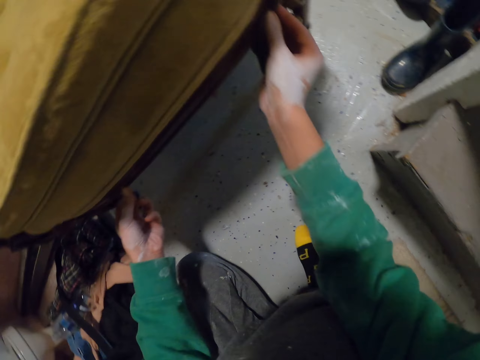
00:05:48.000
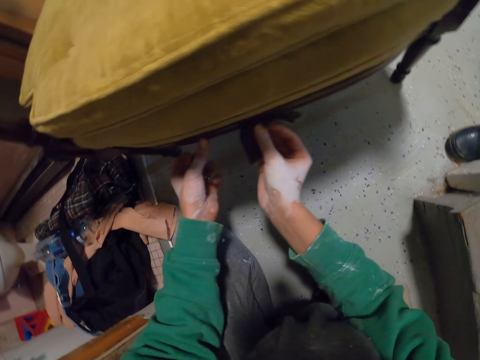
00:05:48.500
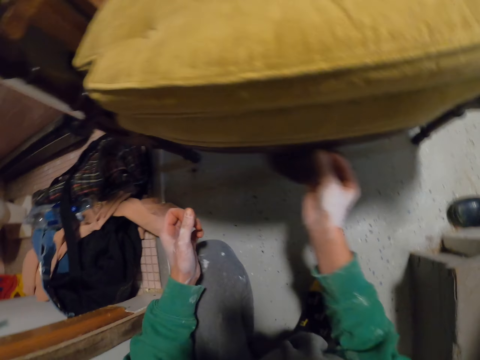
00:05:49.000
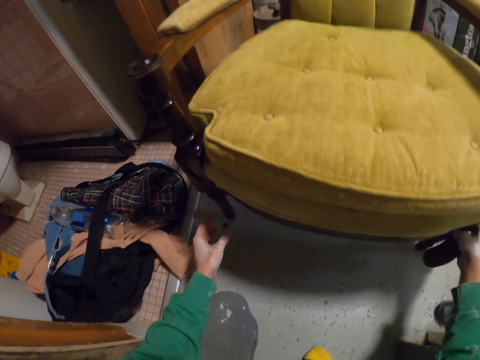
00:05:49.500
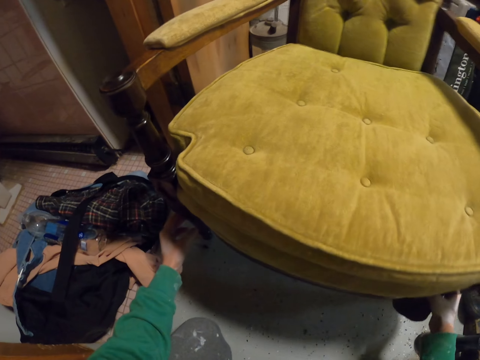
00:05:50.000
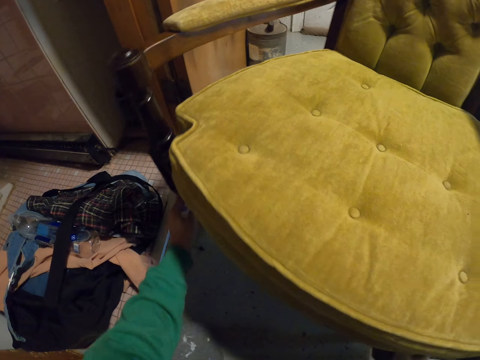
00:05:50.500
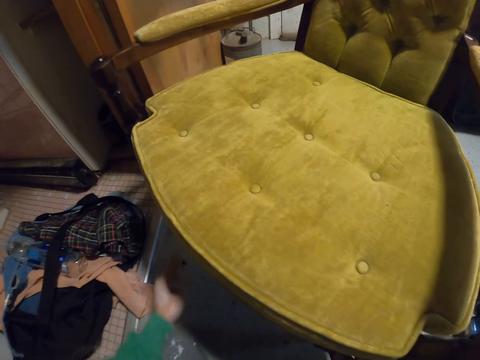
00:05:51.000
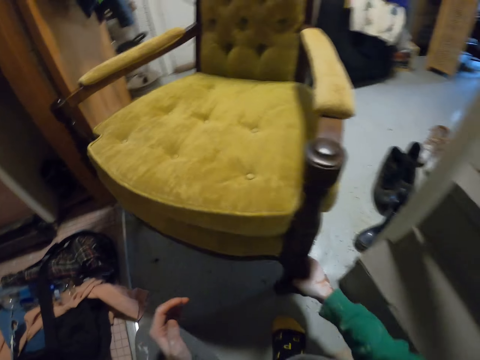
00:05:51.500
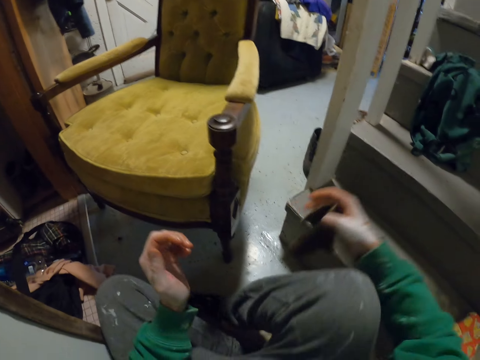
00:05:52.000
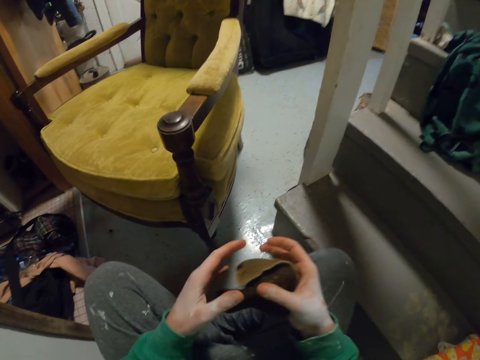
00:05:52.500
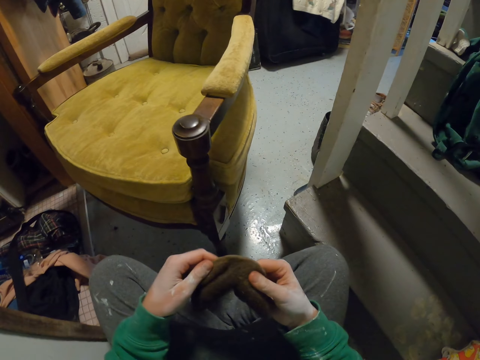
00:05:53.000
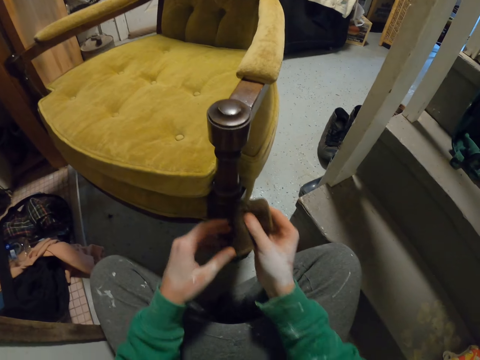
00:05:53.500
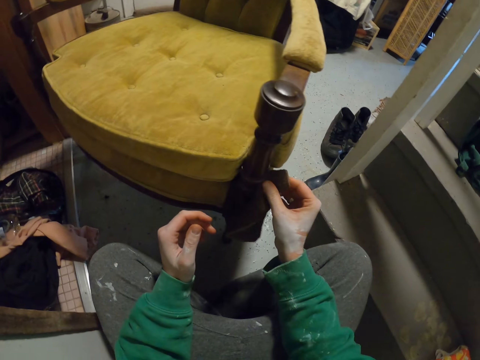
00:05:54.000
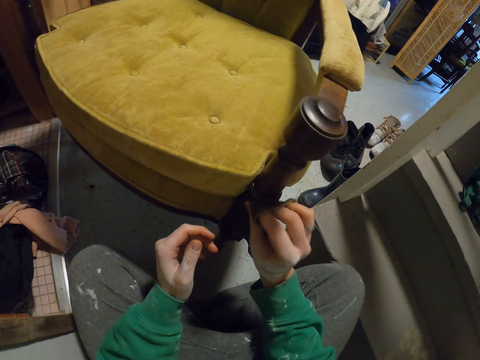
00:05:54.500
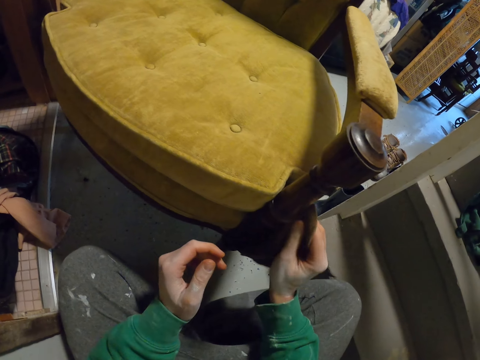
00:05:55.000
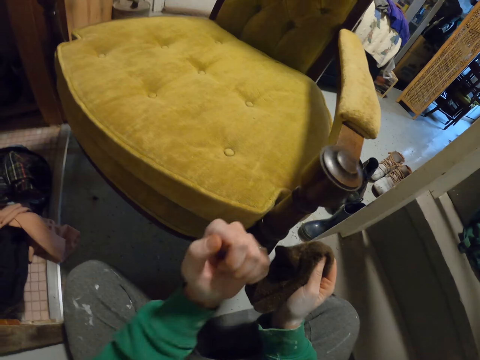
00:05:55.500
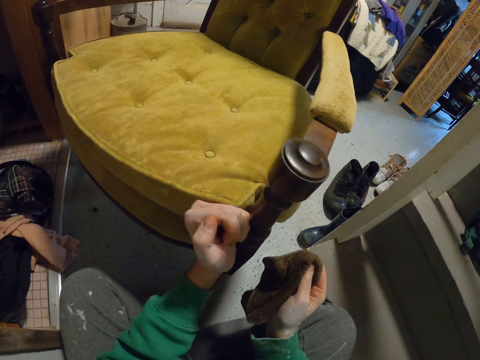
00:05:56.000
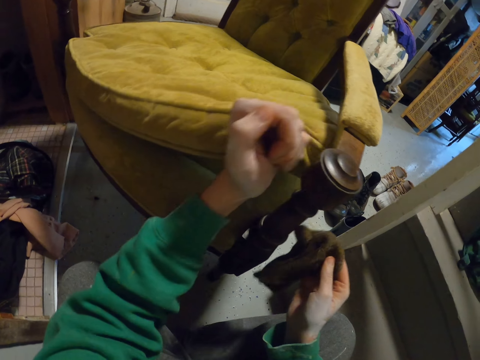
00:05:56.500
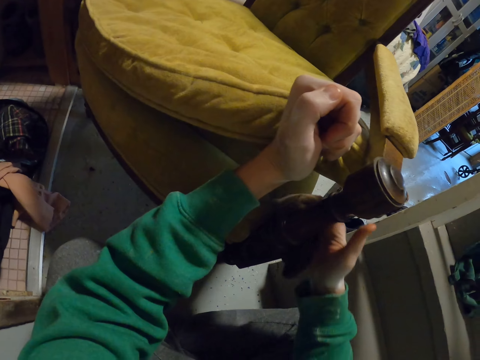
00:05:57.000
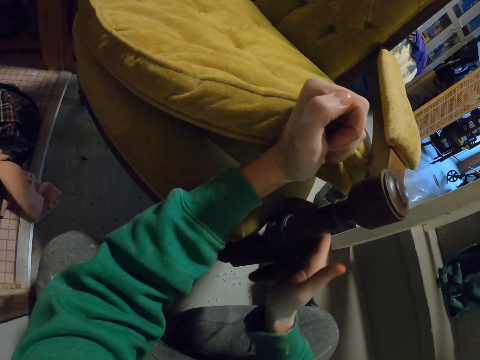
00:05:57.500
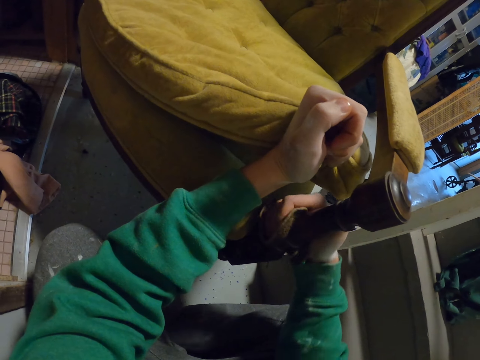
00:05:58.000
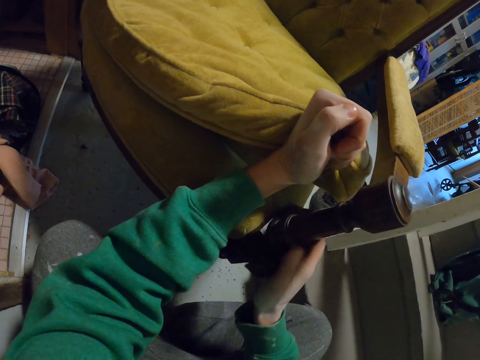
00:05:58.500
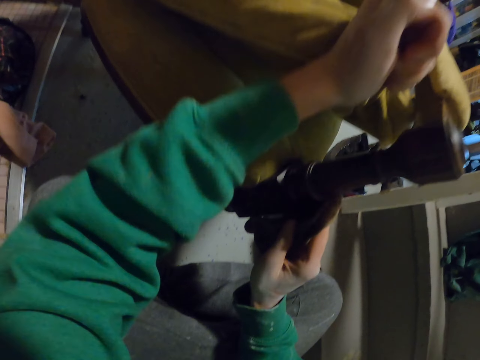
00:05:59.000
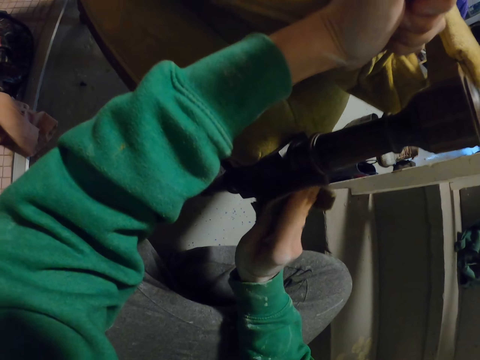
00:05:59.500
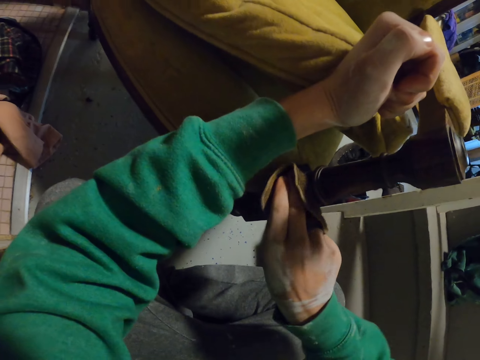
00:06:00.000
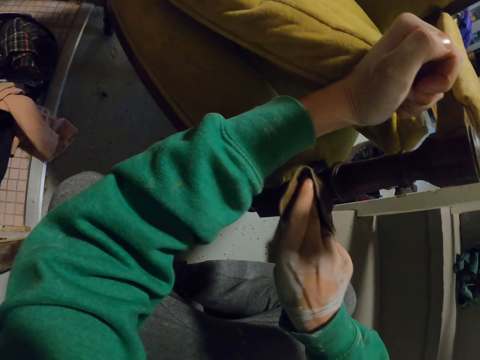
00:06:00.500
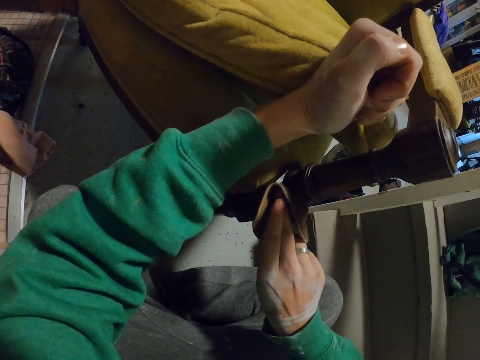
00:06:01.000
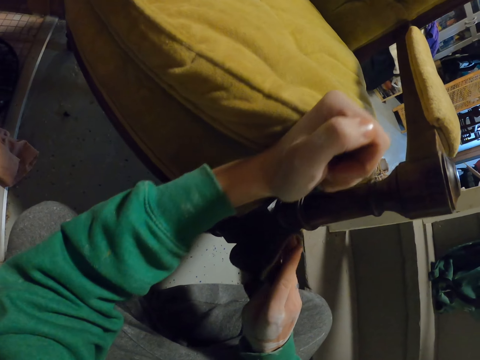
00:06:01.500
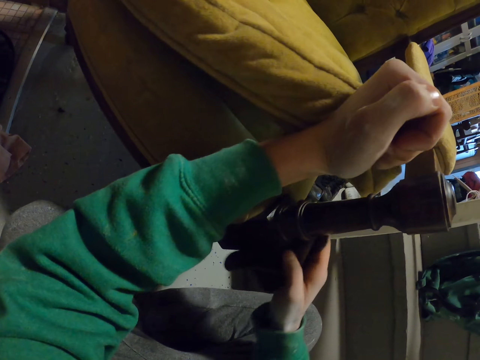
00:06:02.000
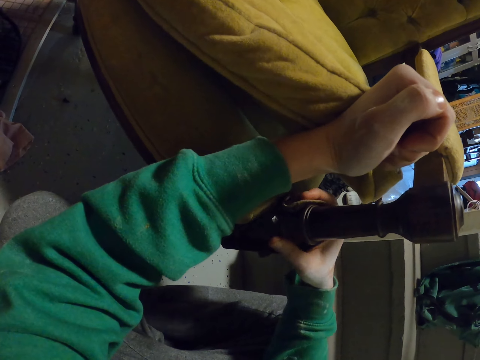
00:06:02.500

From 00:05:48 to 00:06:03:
The camera wearer pulls a chair. They wipe the chair with the piece of cloth. They lift up a chair cushion. They wipe the chair with the piece of cloth again.

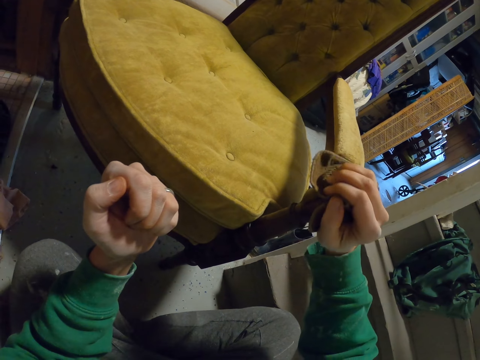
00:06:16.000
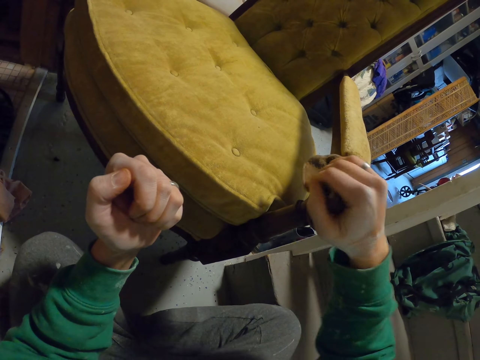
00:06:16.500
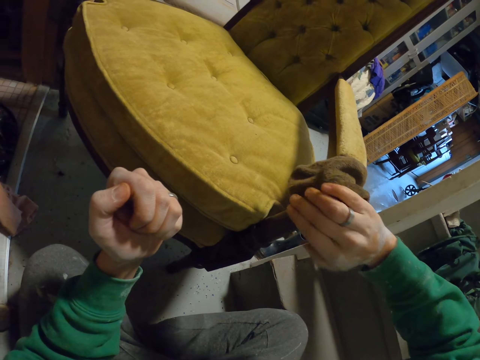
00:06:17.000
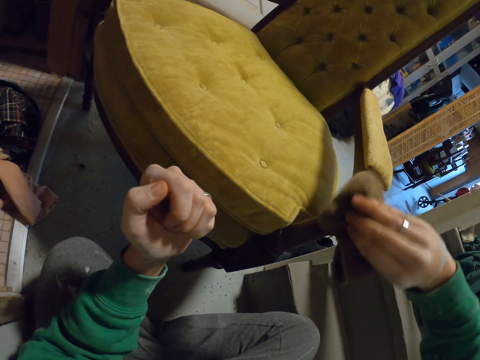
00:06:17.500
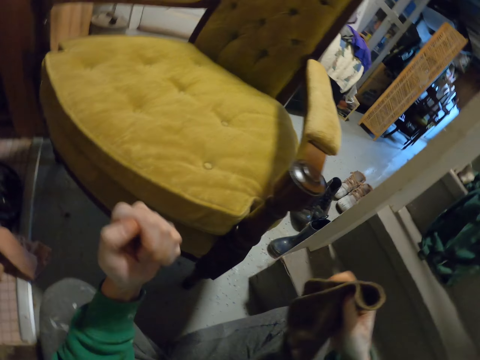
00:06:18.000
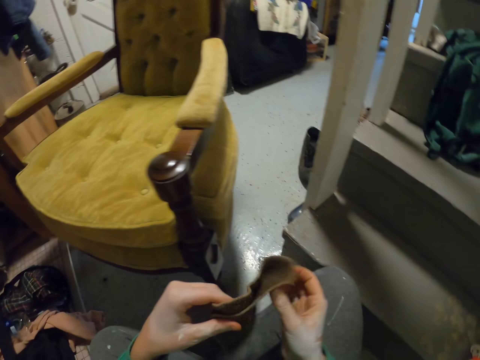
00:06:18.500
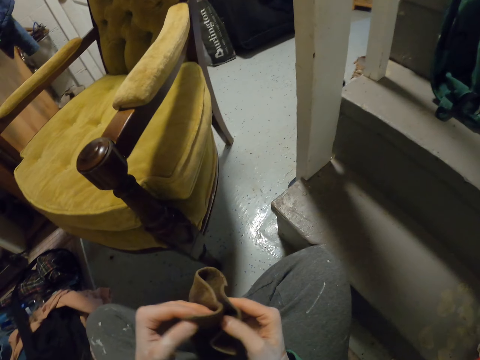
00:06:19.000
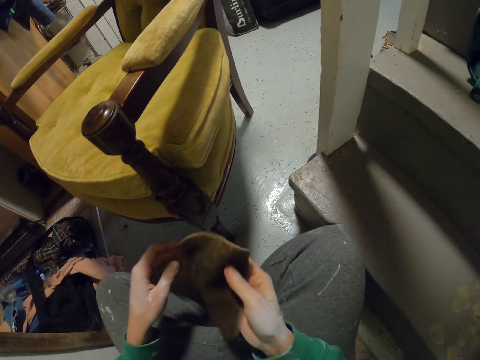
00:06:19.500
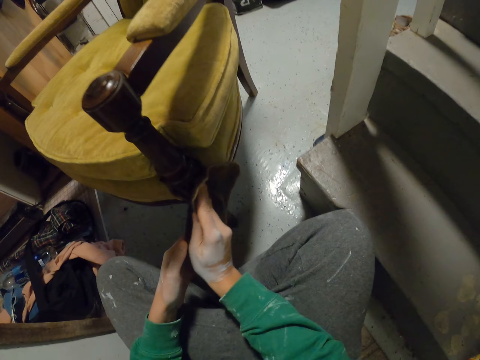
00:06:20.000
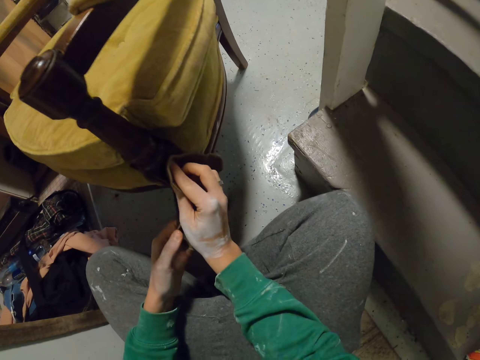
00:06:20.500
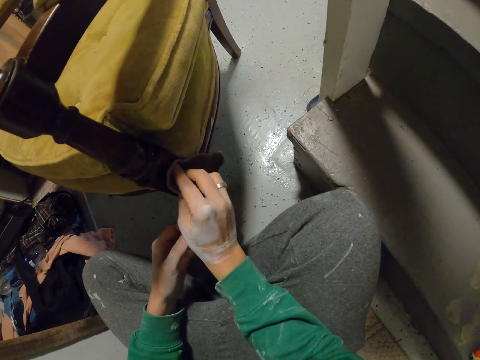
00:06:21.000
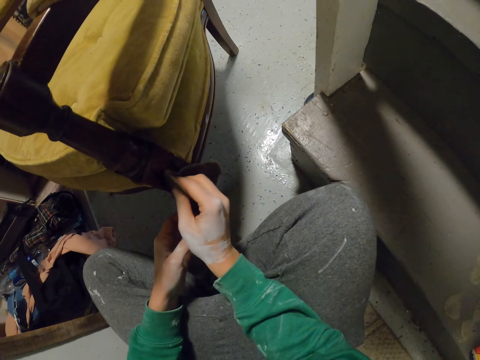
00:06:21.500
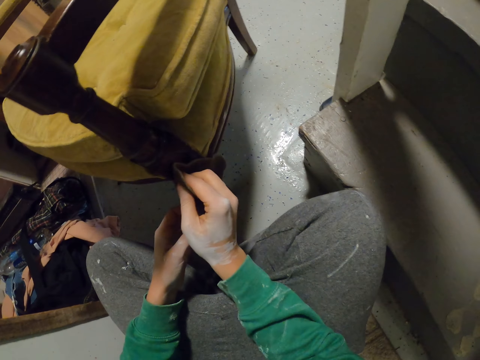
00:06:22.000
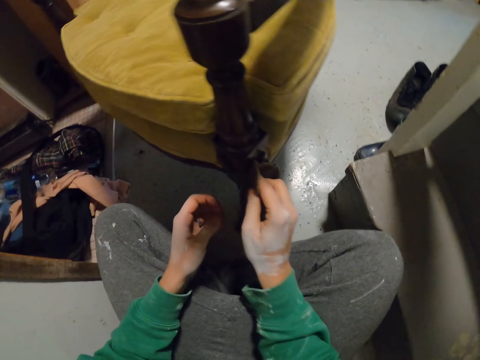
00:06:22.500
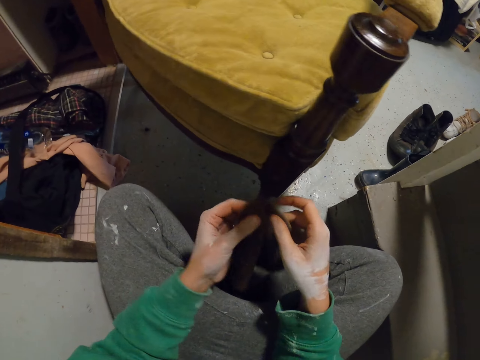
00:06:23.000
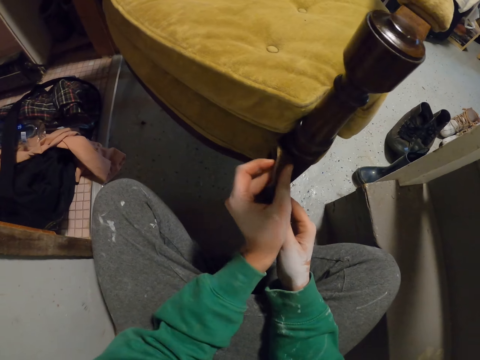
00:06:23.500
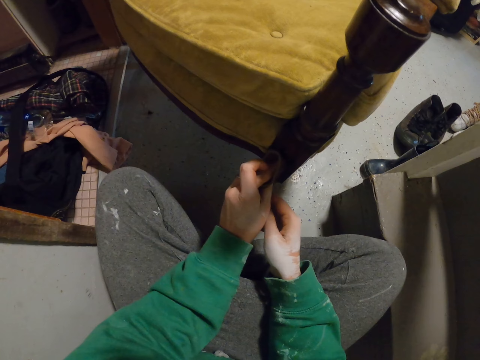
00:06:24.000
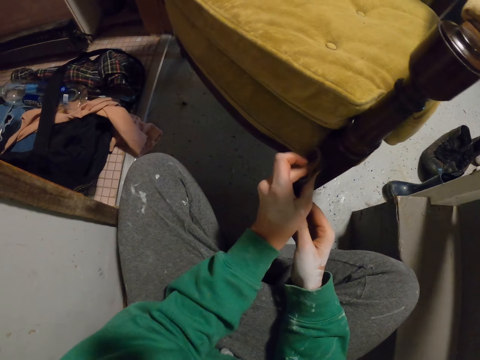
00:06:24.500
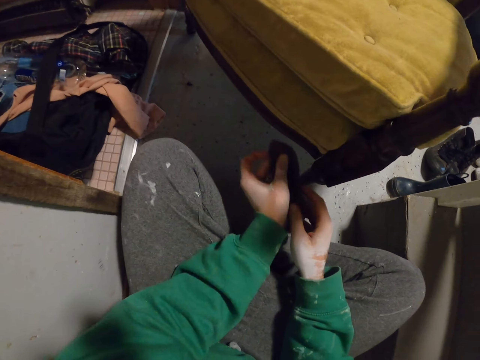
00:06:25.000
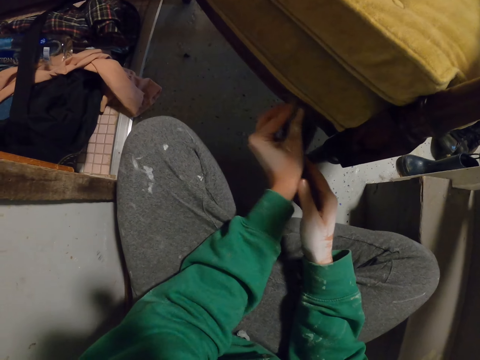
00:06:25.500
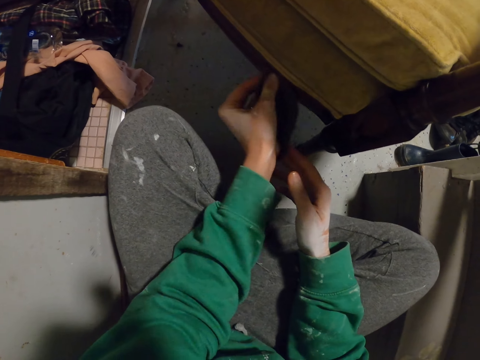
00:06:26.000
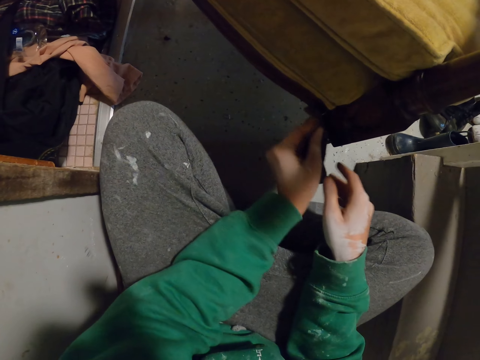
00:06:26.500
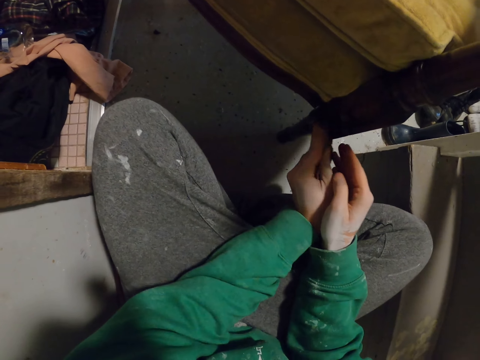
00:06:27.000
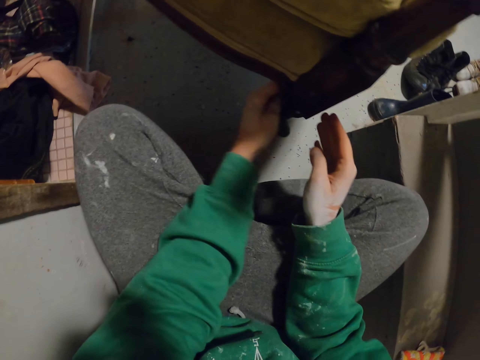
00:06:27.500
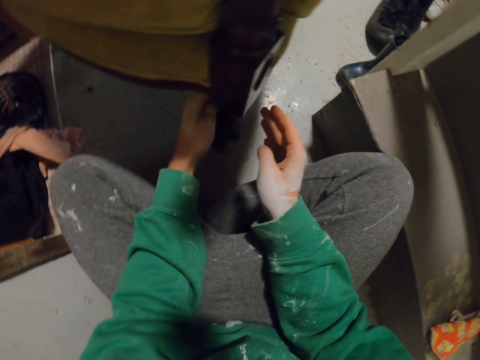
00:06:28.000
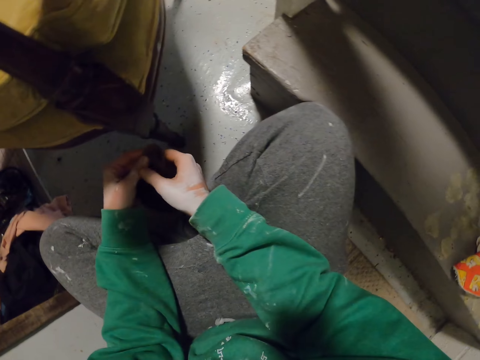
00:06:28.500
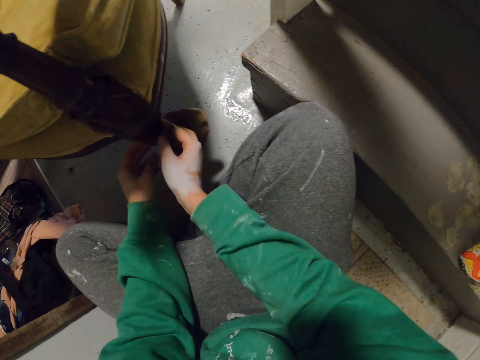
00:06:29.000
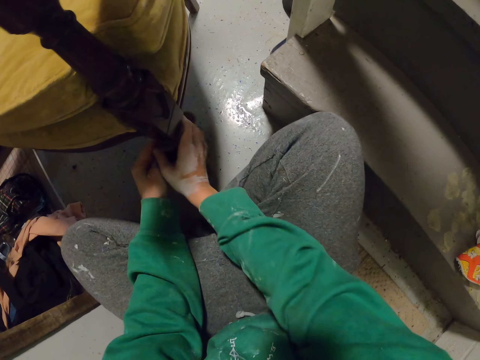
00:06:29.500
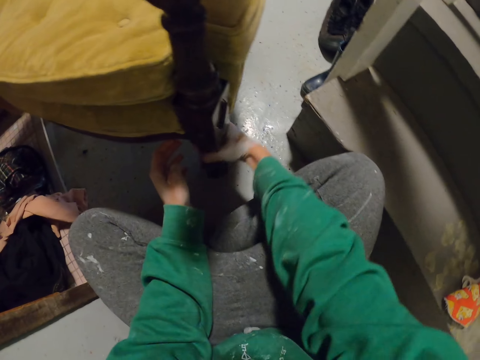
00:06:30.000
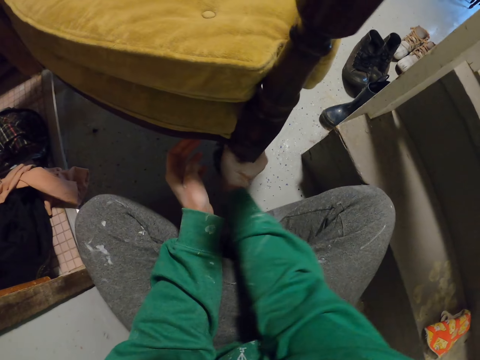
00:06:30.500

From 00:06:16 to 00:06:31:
The camera wearer looks at a chair. They unfold the cloth. They wipe the chair with the piece of cloth.
